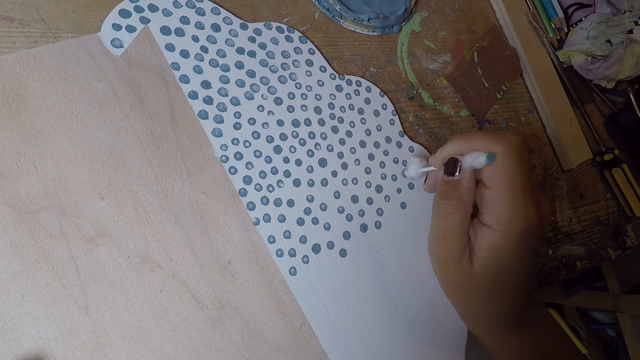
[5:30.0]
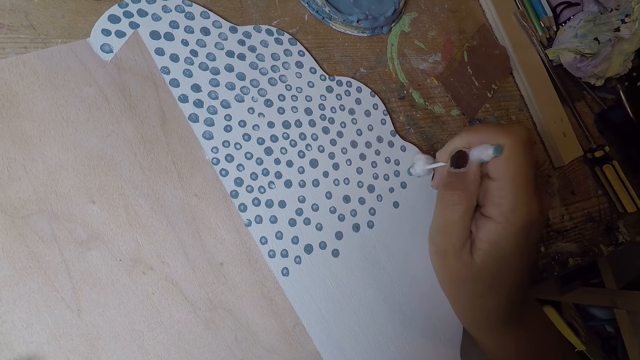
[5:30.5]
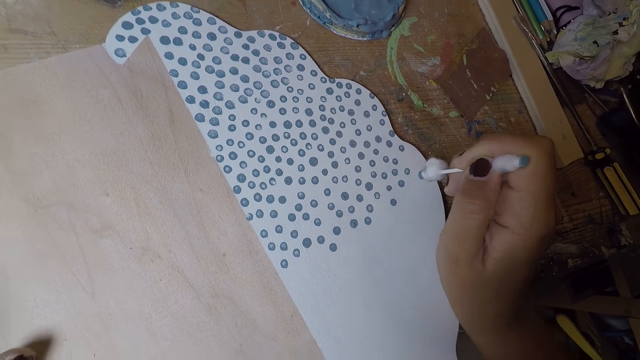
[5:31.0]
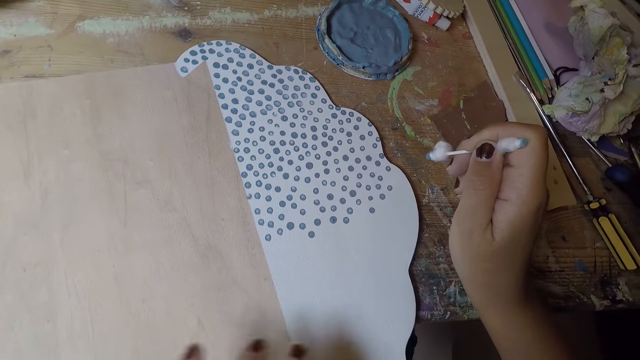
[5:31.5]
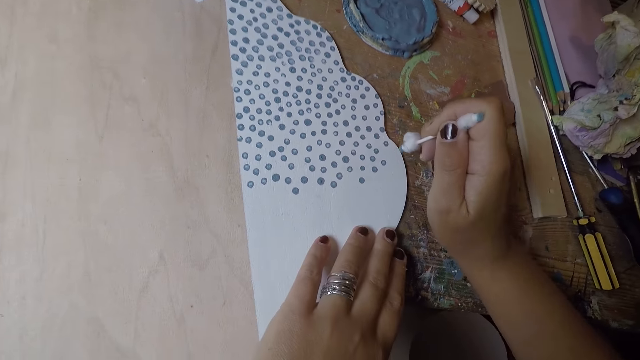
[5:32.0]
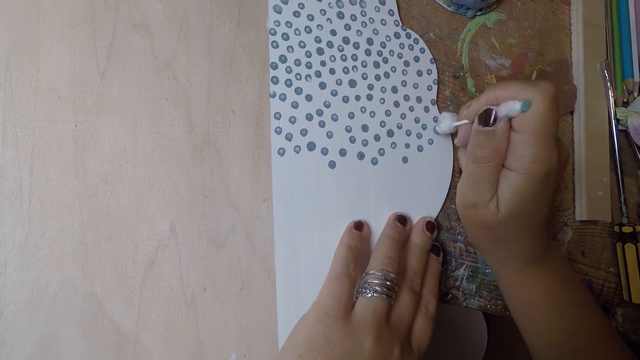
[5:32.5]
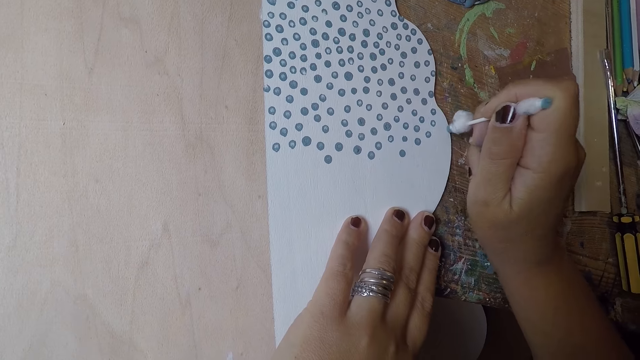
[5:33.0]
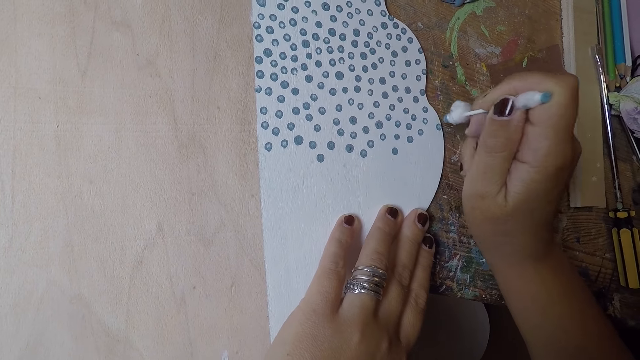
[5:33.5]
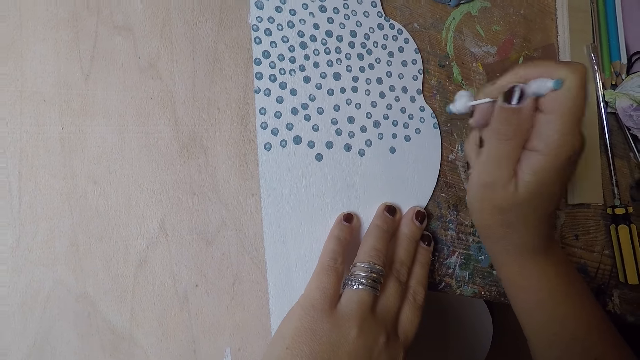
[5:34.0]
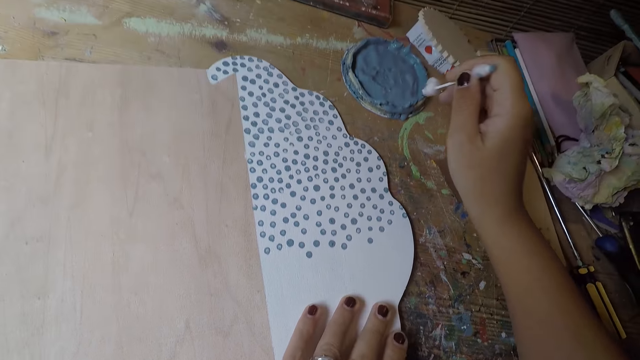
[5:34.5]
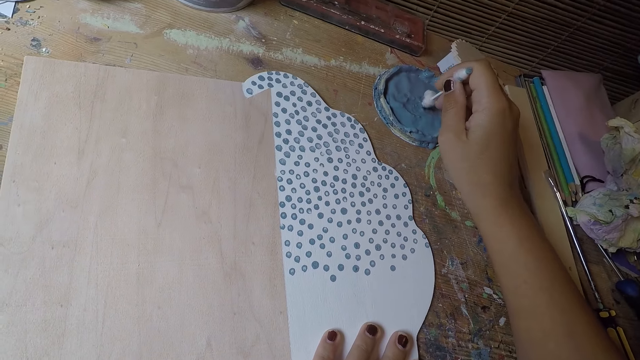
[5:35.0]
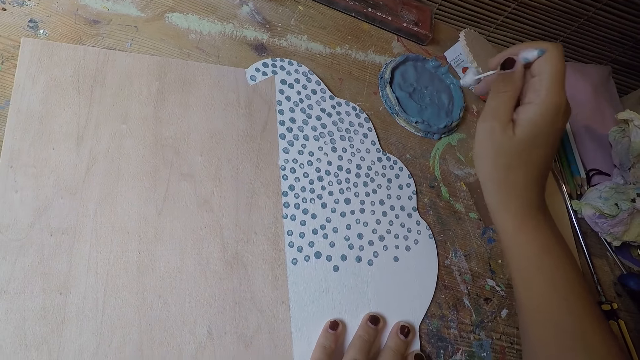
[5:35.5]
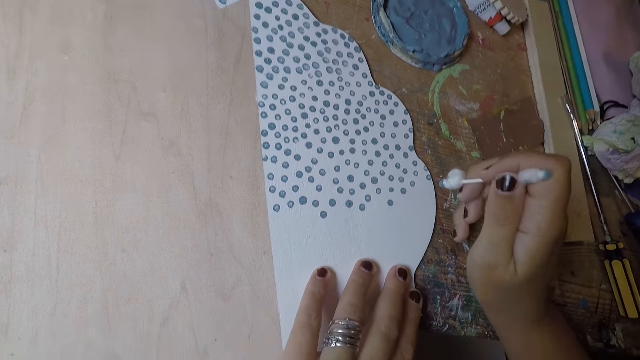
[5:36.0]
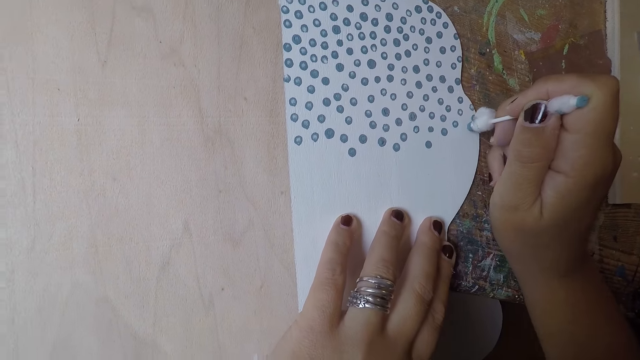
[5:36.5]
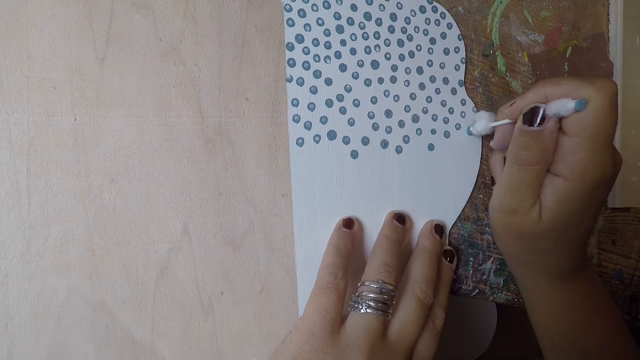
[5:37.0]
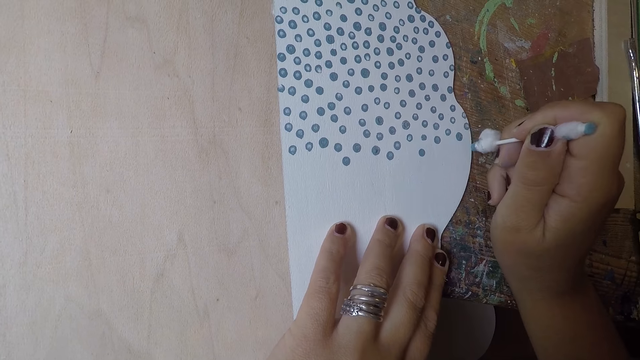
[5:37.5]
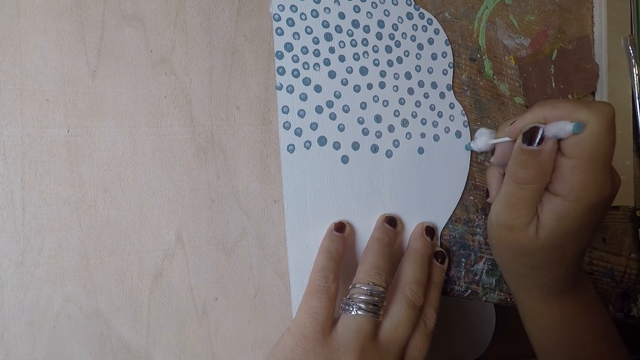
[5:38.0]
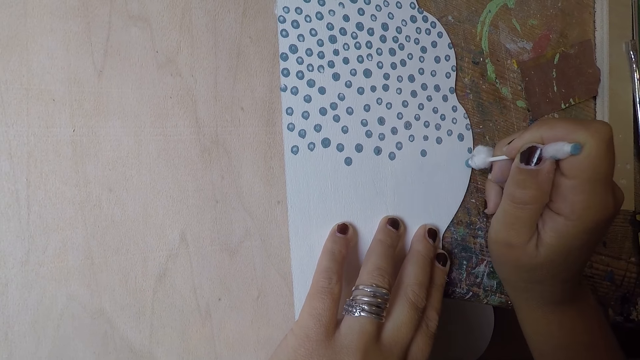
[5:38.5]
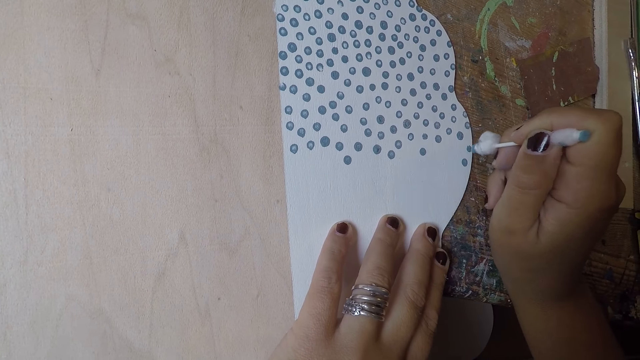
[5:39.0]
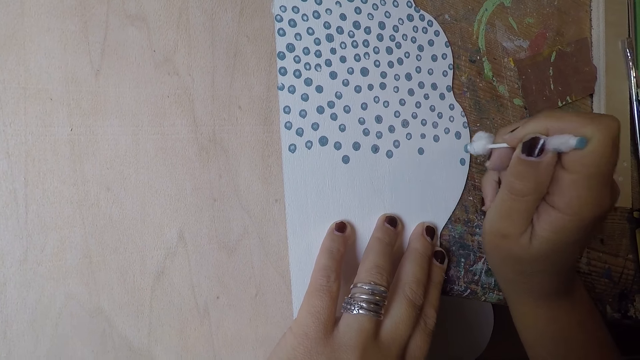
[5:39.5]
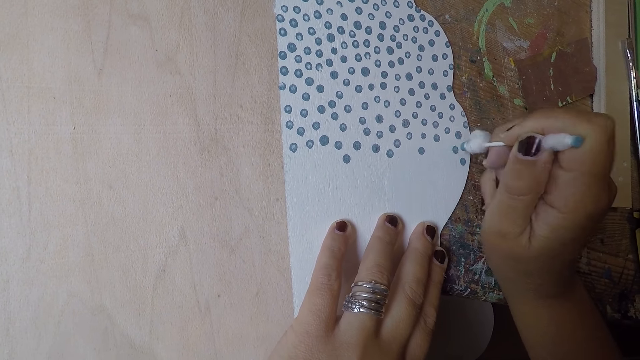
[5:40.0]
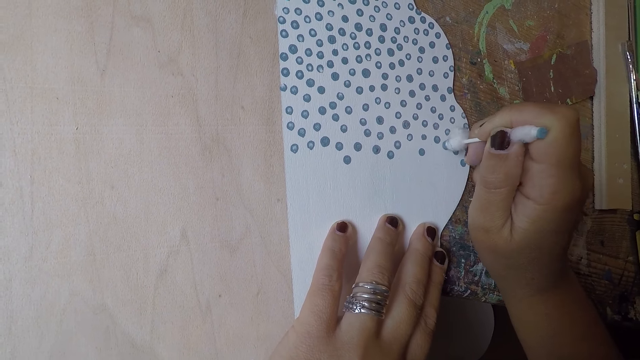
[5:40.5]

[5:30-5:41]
The camera wearer places his left hand on the white paper board. He takes paint from the paint cover on the table with the cotton bud in his right hand. He puts dots on the white paper board with the cotton bud in his right hand.

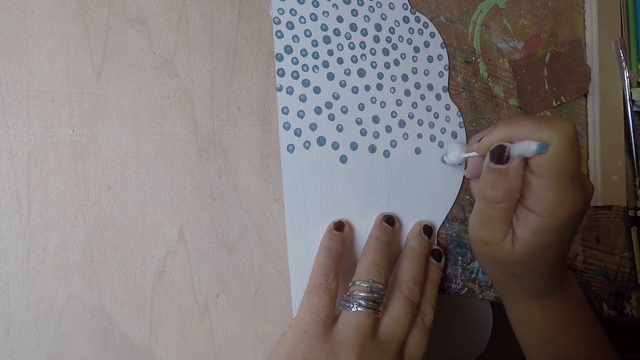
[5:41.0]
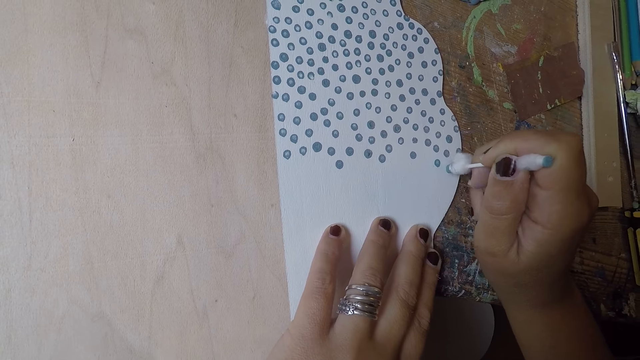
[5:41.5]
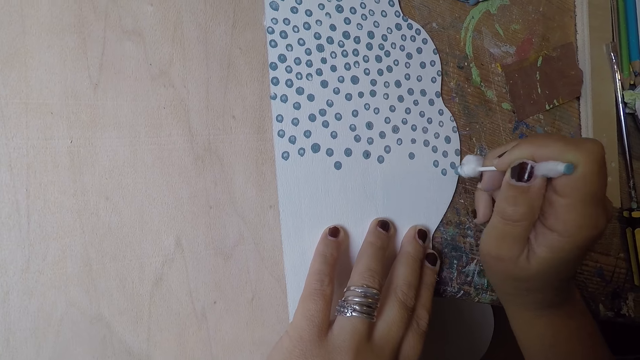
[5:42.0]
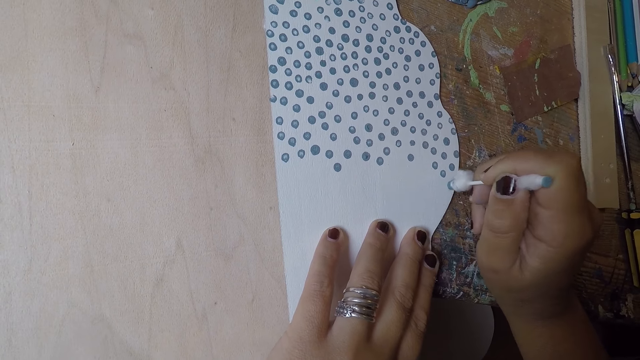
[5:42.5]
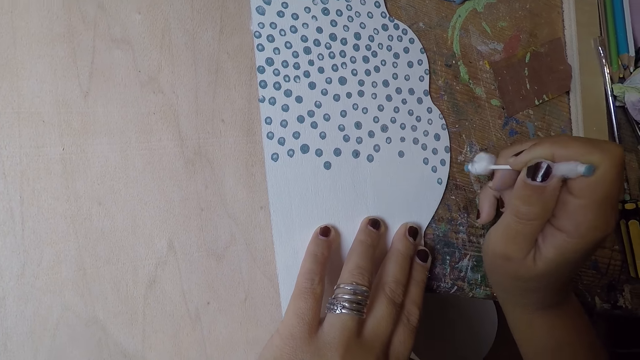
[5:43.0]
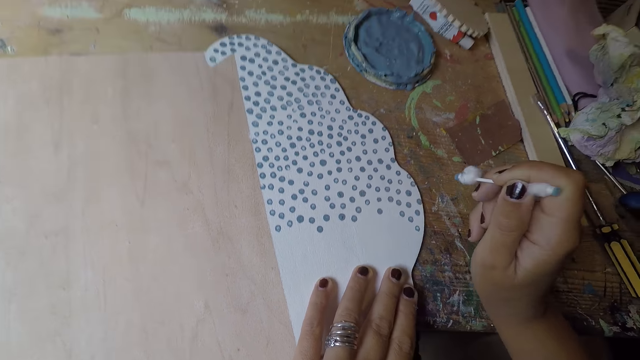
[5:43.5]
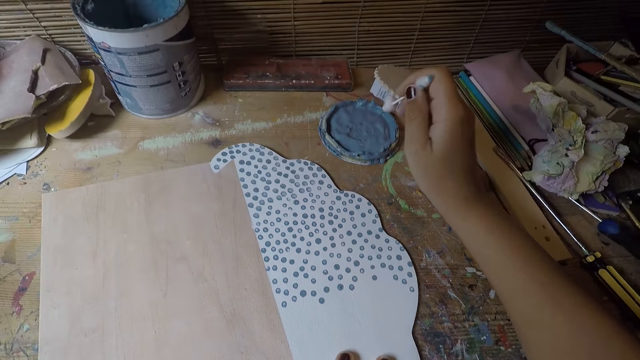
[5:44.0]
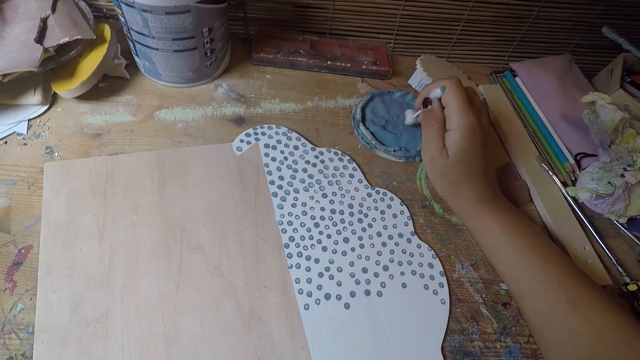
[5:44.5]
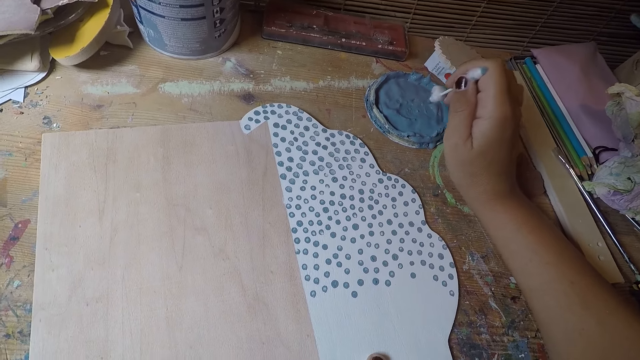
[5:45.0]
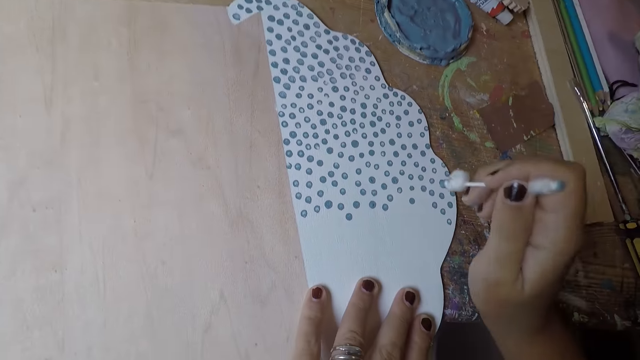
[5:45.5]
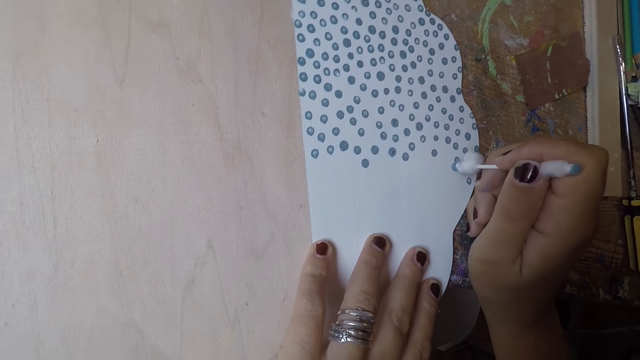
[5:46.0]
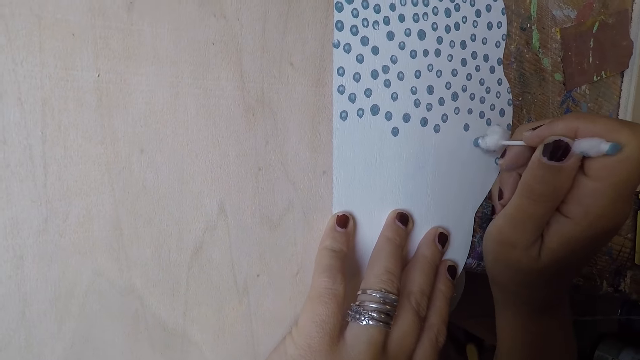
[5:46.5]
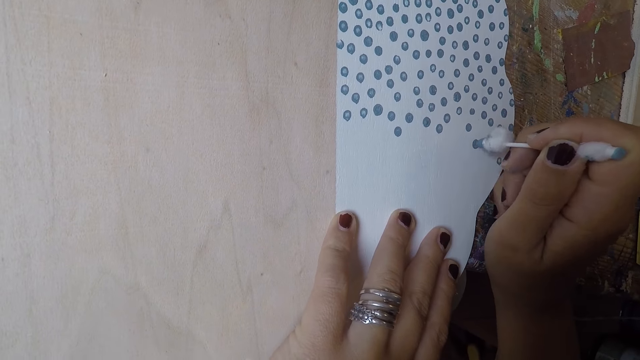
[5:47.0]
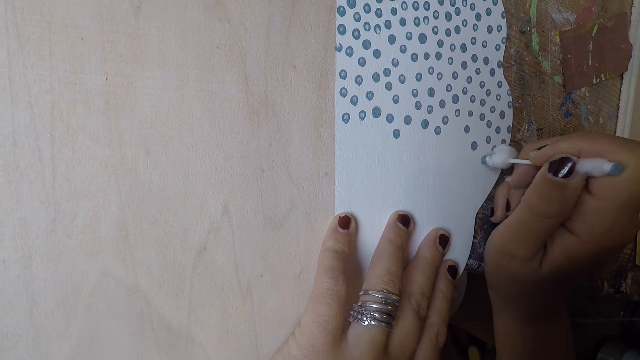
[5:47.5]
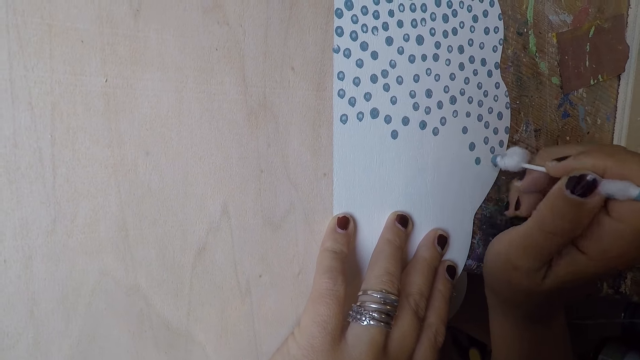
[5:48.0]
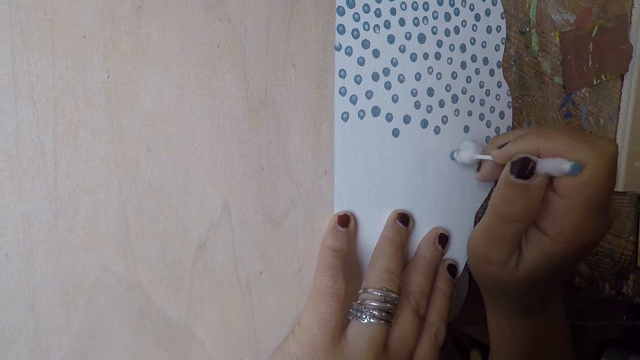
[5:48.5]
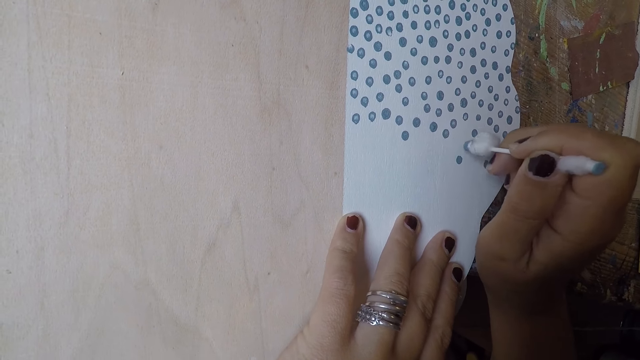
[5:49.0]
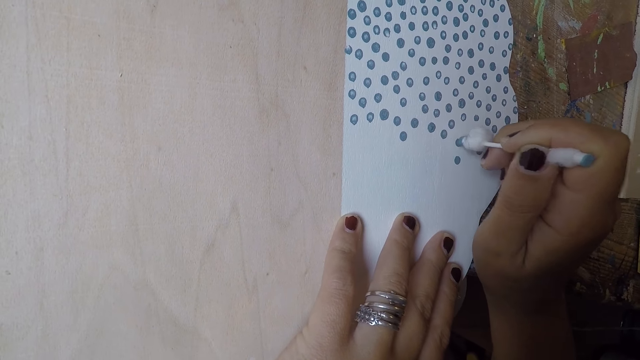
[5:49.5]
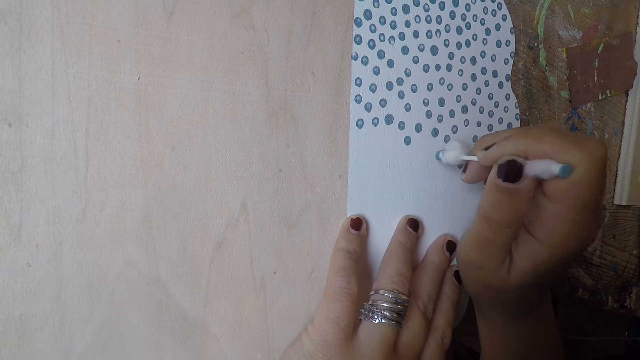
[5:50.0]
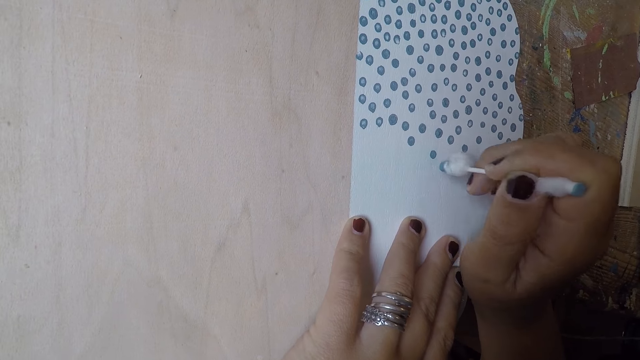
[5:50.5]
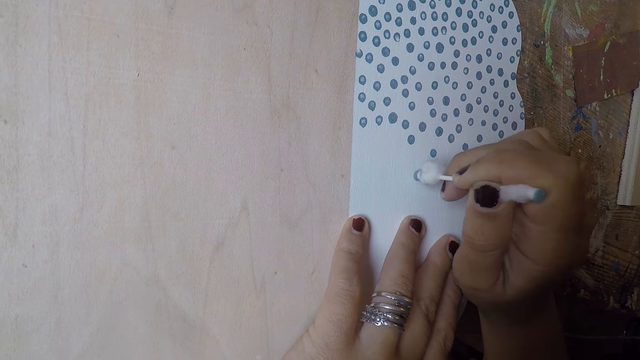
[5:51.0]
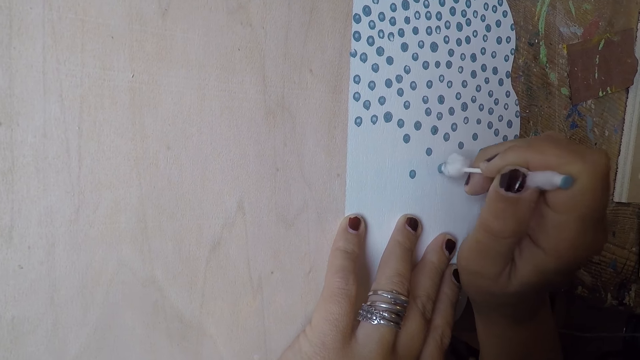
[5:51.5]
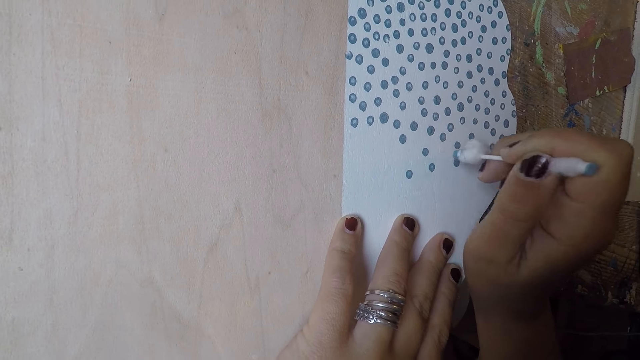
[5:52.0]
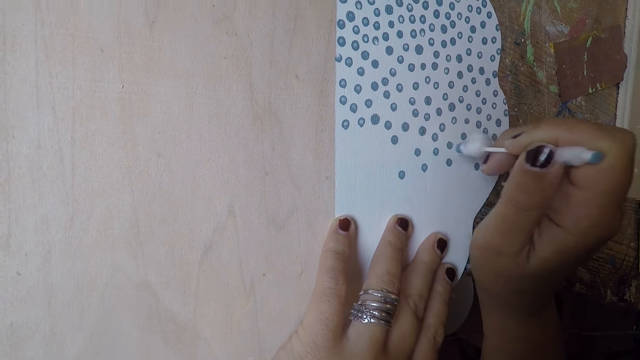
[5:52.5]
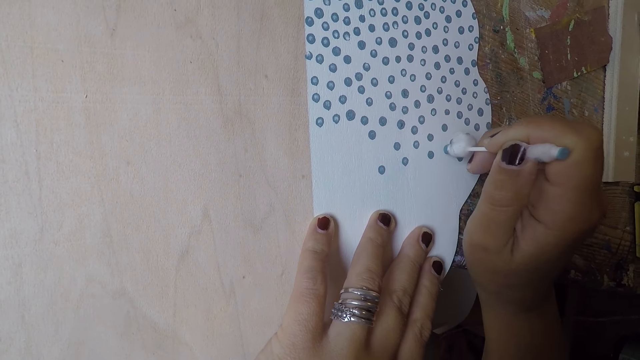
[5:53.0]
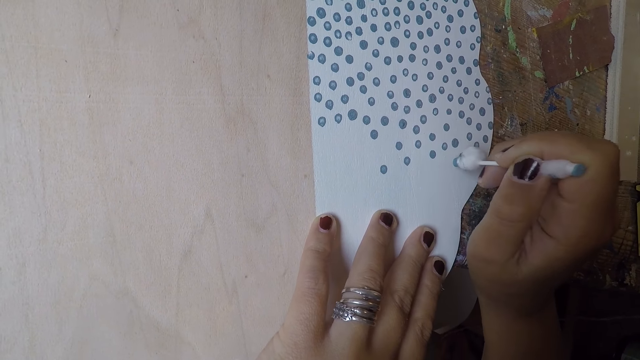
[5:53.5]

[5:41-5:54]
The camera wearer takes paint from the paint cover on the table with the cotton bud. He puts dots on the white paper board with the cotton bud in his right hand.
